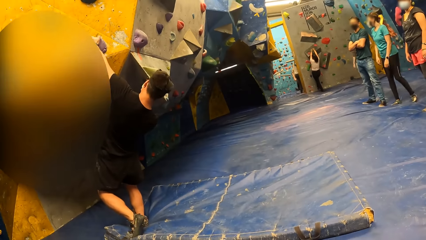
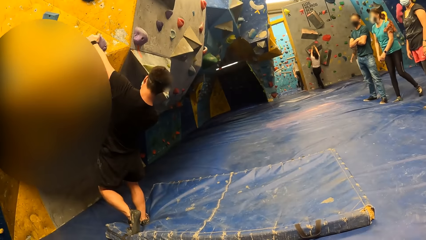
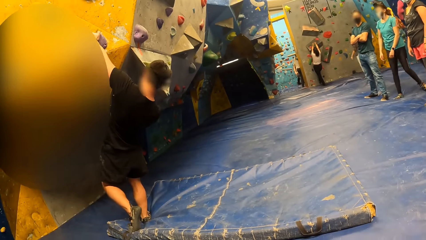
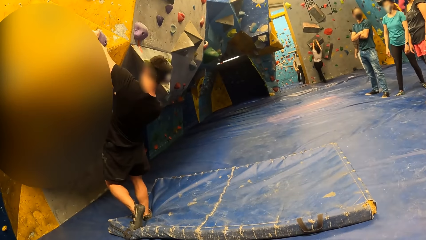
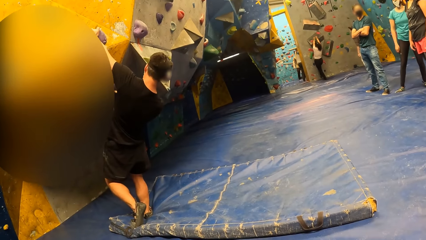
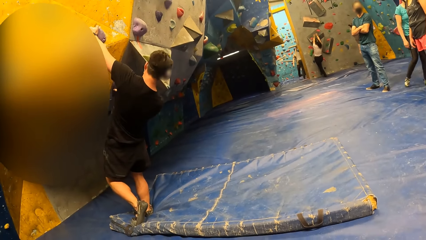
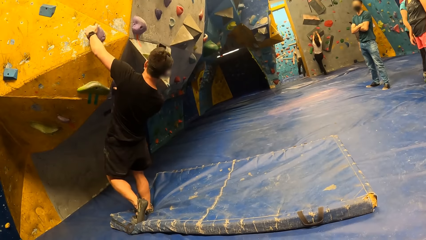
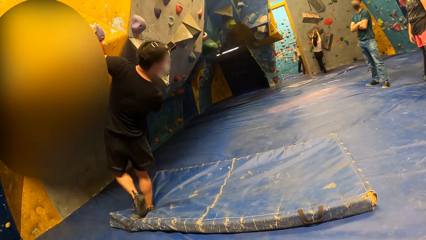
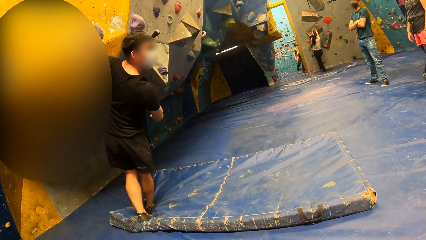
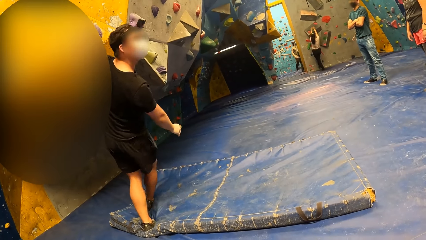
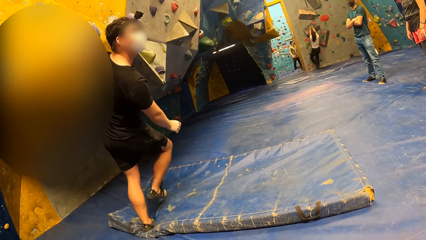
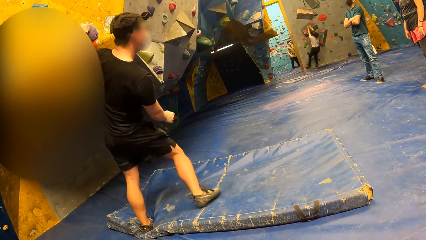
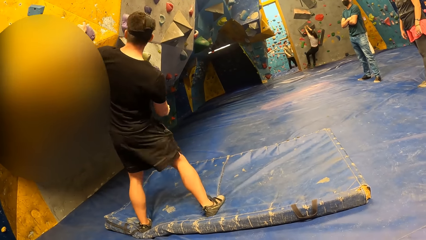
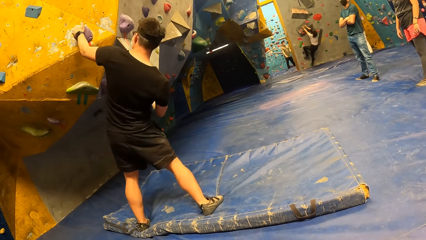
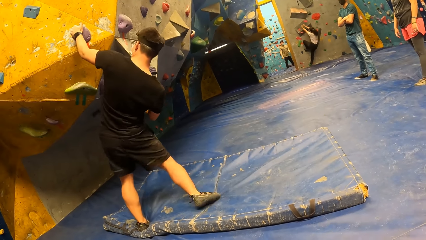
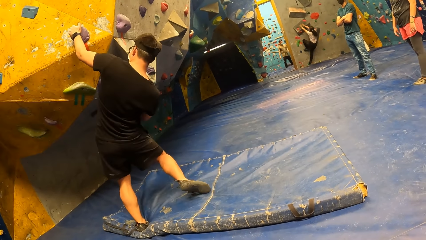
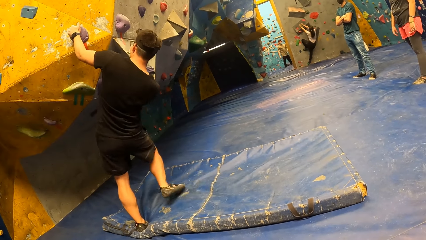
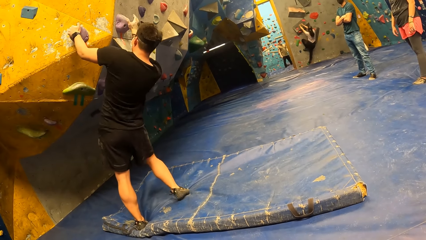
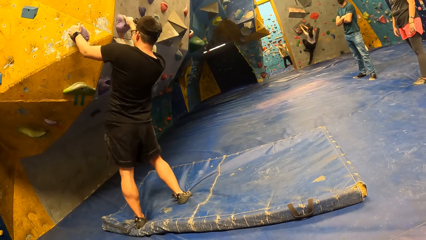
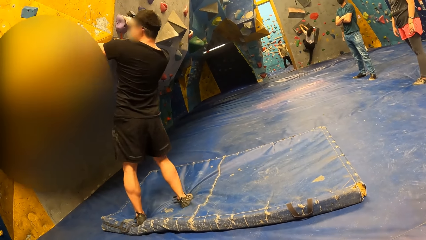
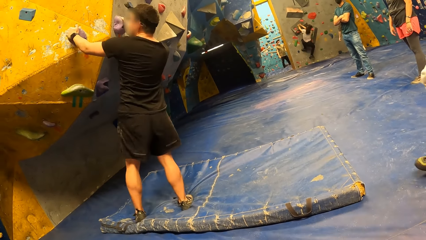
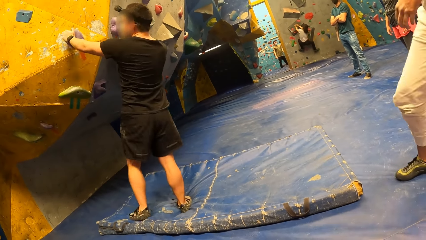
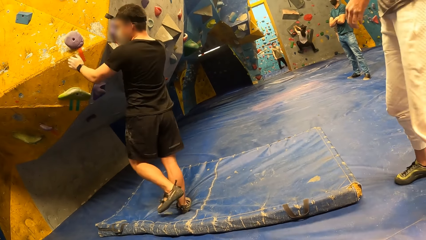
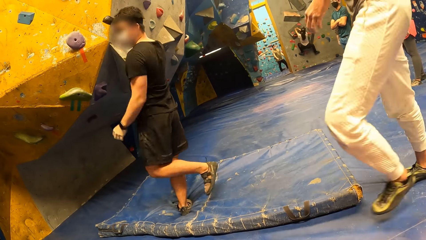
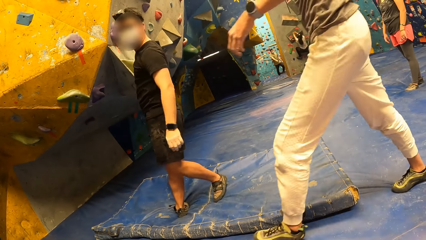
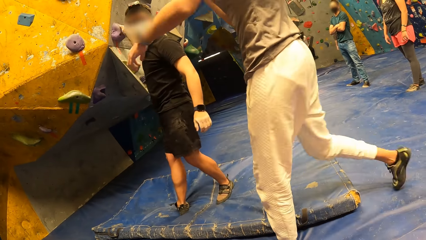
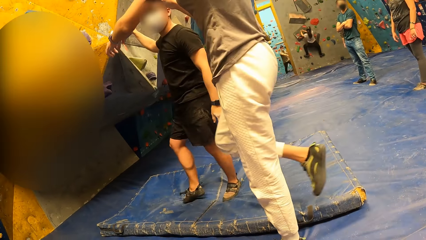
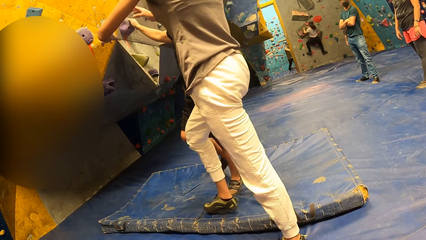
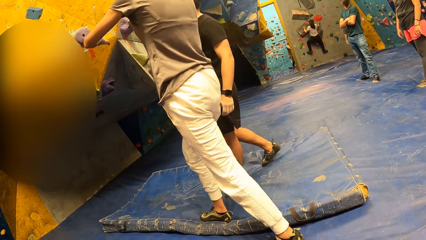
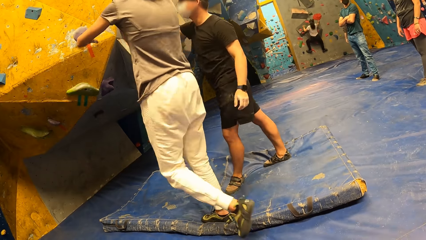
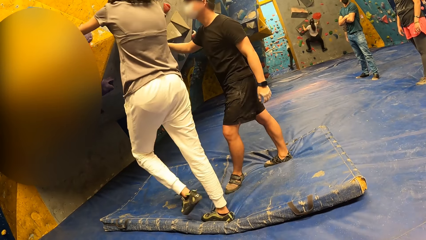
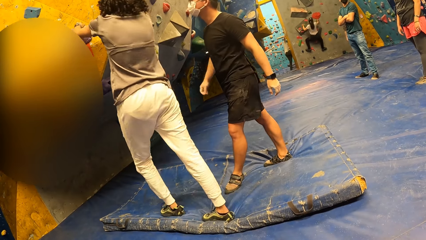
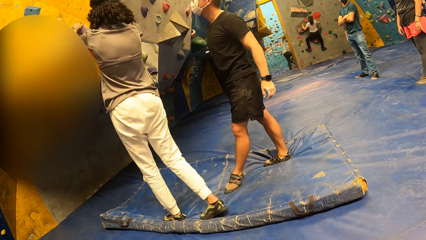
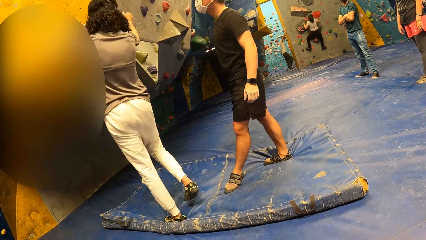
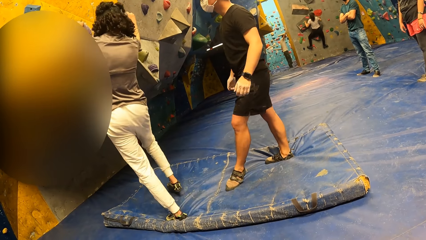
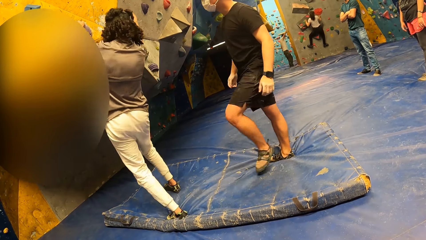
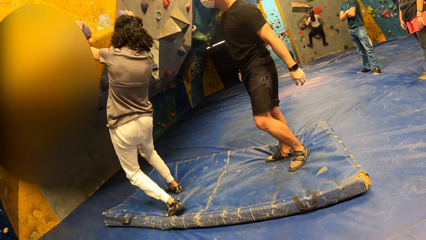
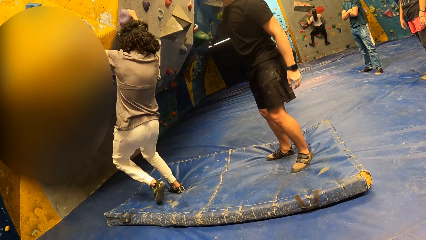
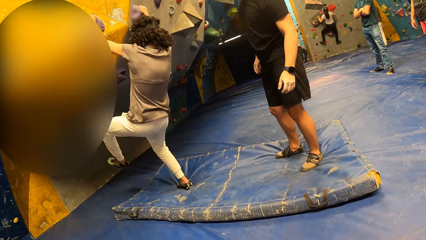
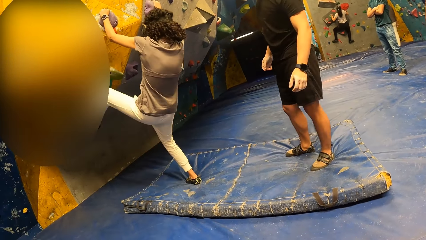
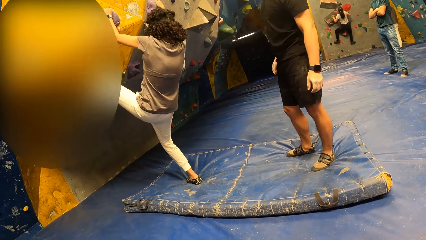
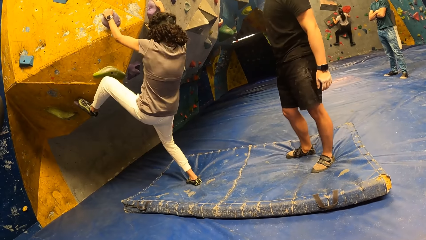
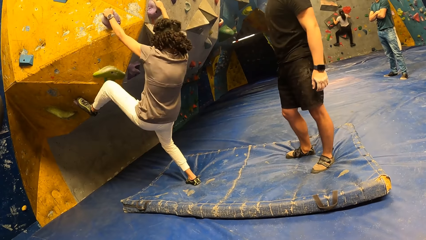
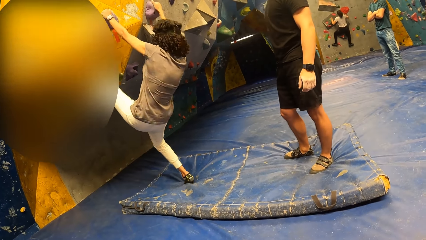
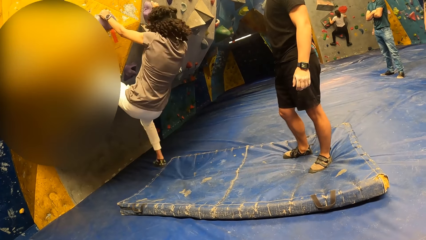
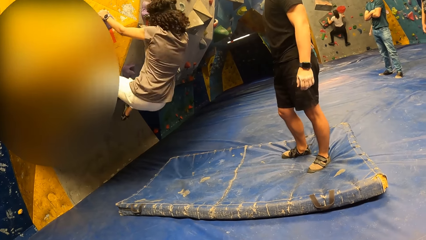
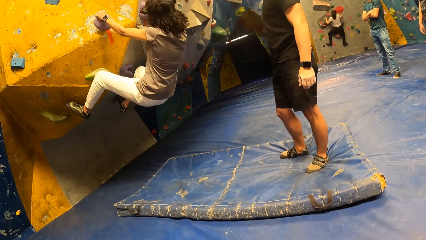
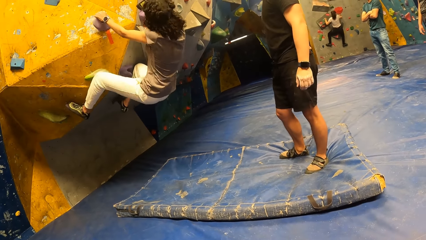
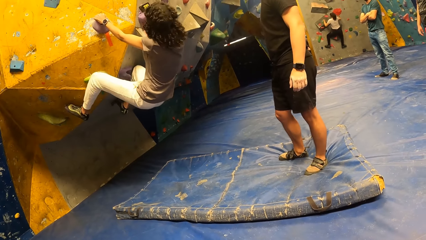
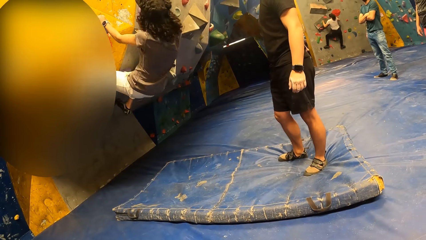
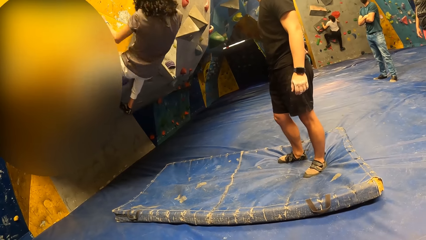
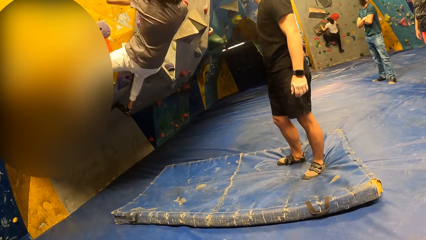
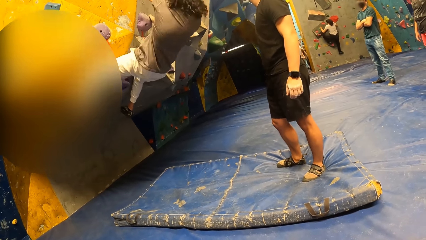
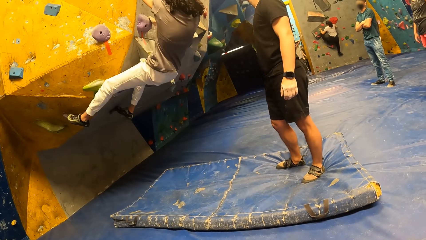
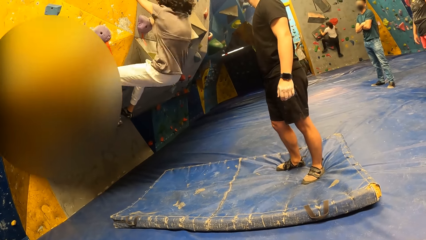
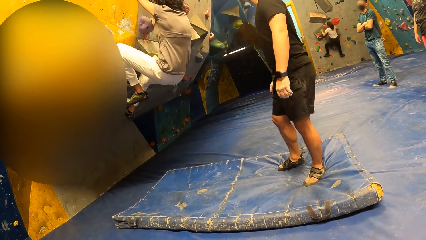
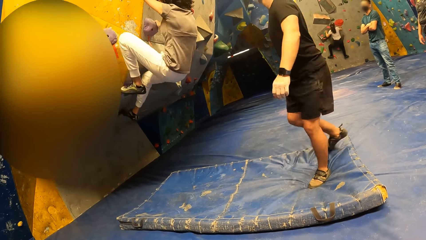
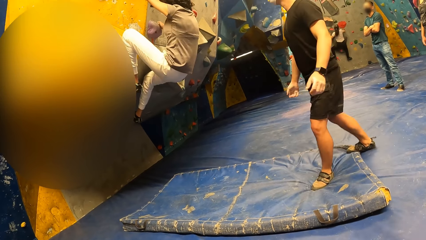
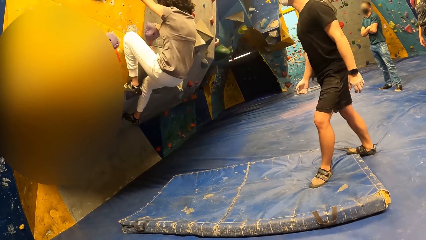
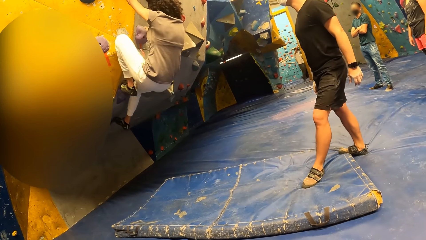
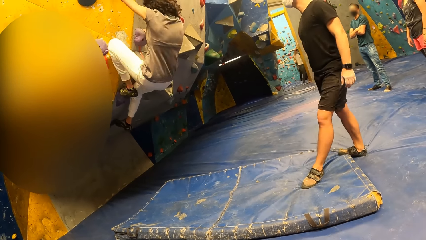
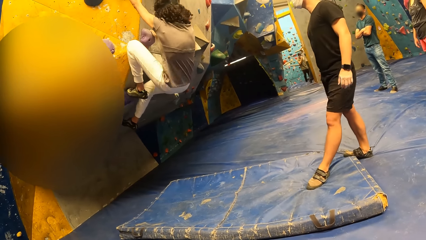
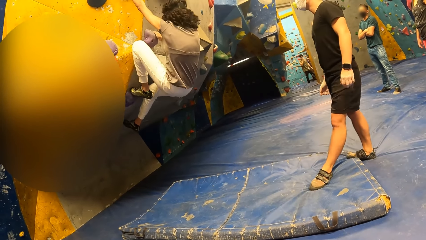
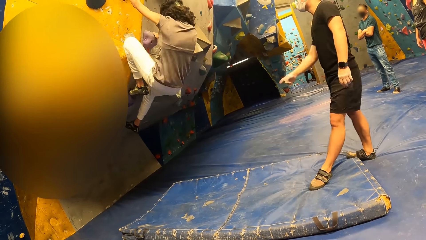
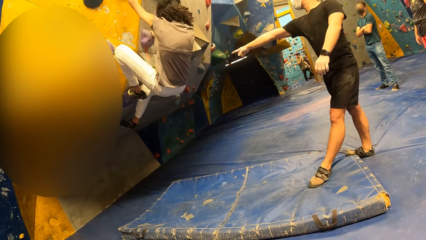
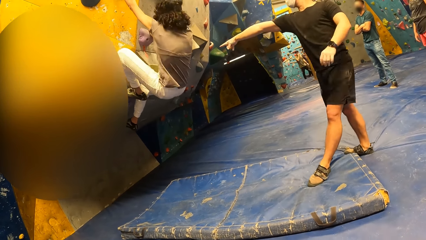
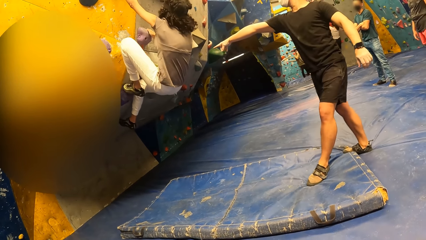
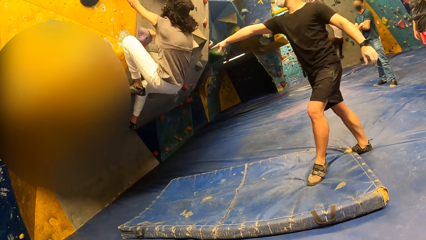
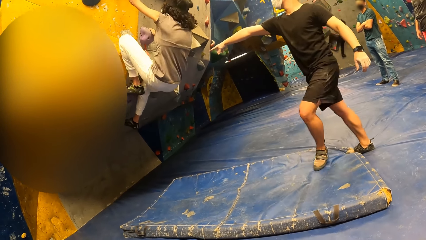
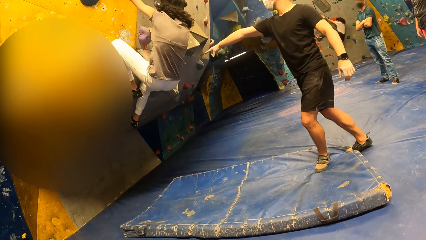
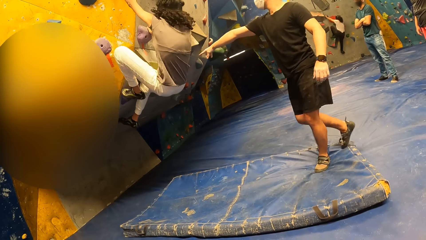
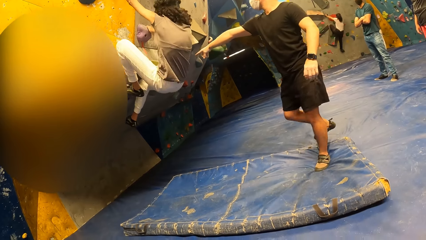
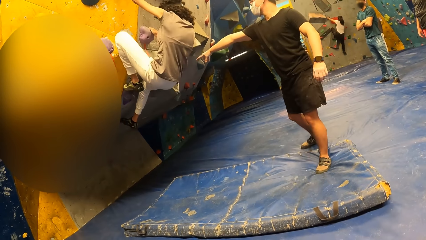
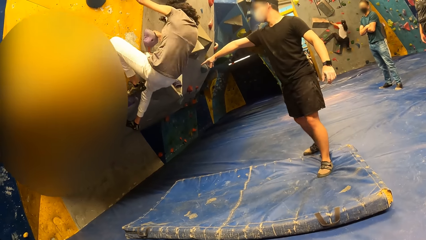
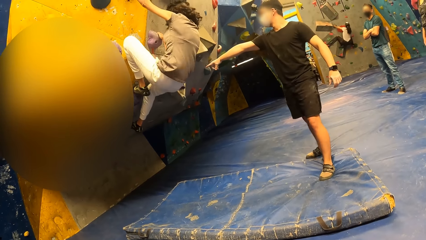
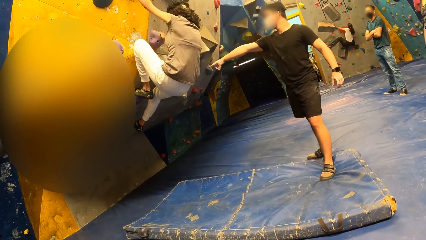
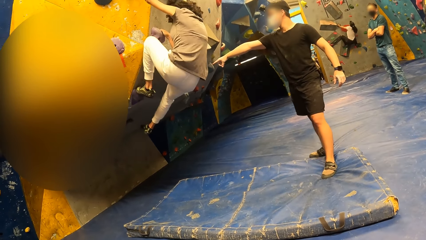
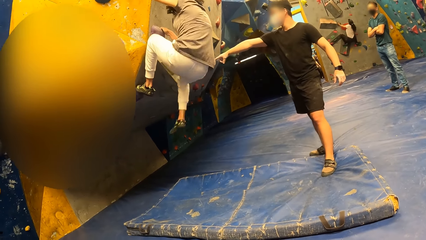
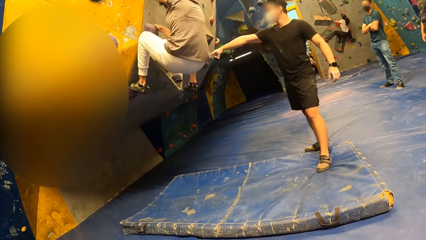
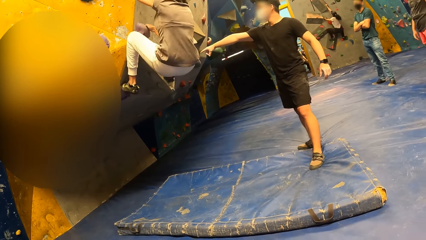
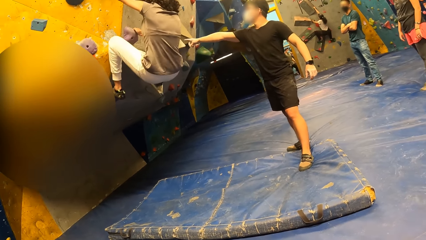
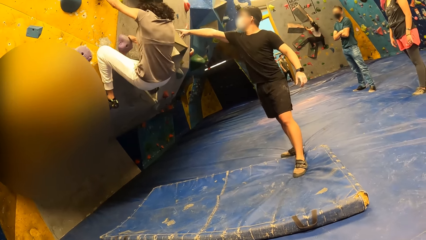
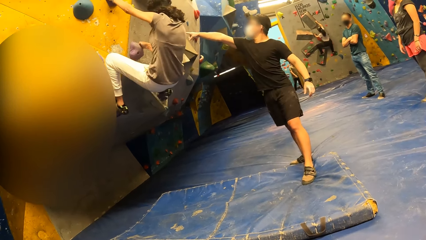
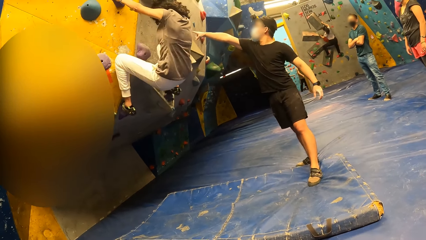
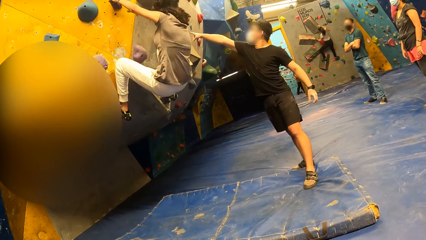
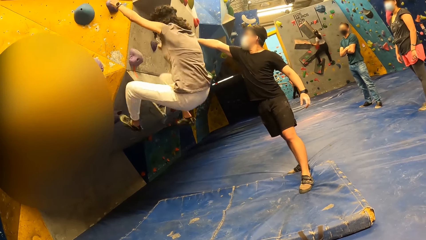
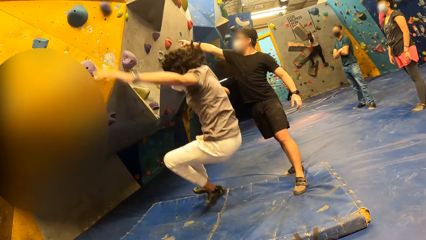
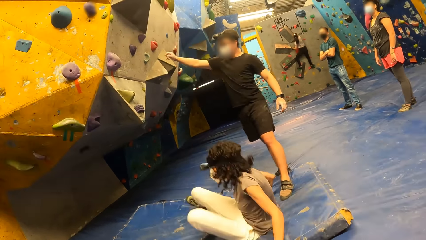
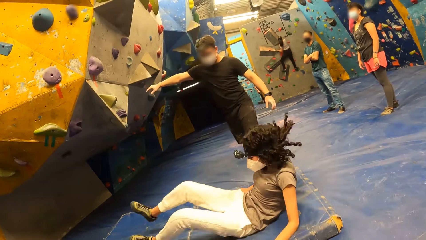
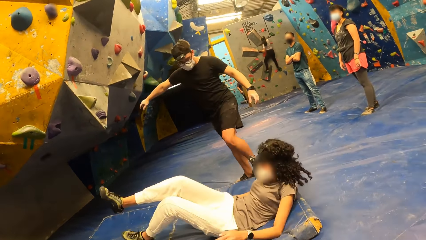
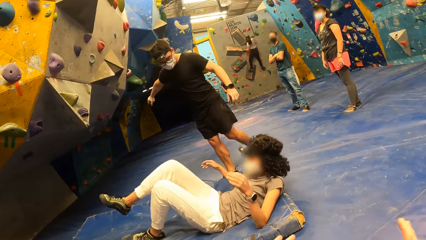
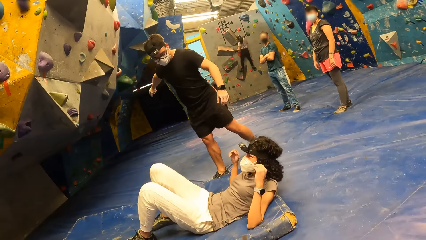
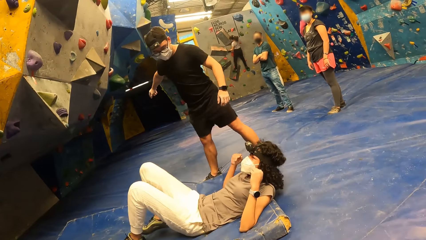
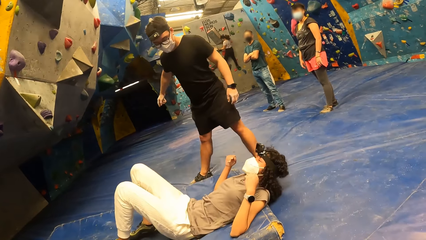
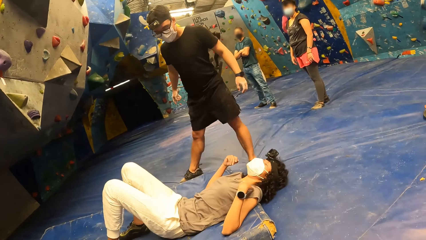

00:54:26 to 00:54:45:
A woman walks in front of the camera wearer. The woman grabs the climbing hold on the rock wall with both hands. The woman climbs the rock wall with both hands and legs. Another person climbs the bouldering wall. The woman climbs the bouldering wall. A third person points at the boulders on the wall. The woman falls on a foam in front of the camera wearer. The woman jumps on the mat.
